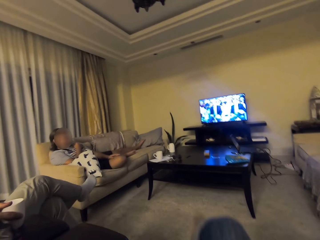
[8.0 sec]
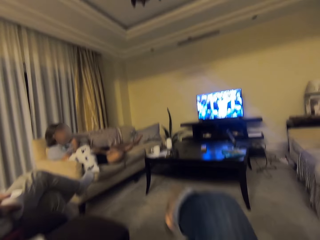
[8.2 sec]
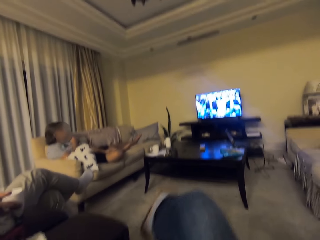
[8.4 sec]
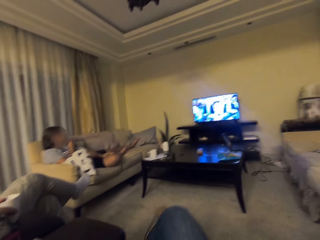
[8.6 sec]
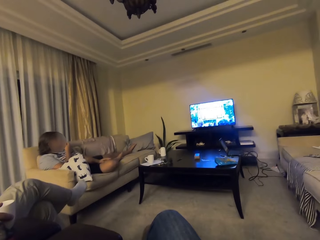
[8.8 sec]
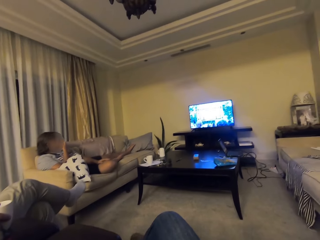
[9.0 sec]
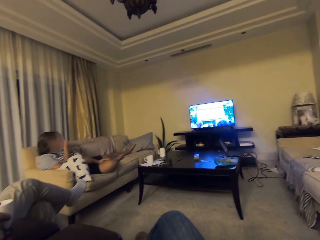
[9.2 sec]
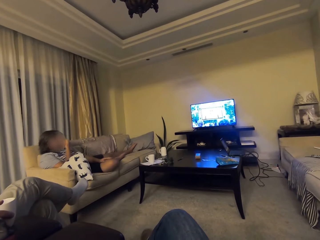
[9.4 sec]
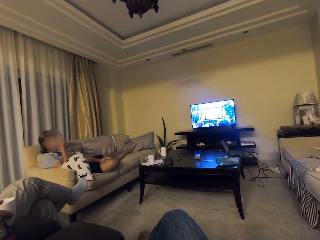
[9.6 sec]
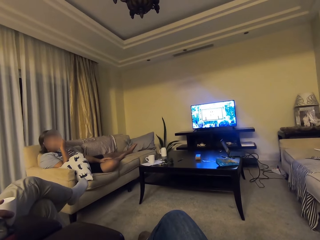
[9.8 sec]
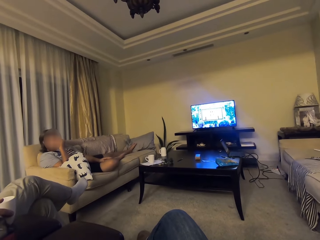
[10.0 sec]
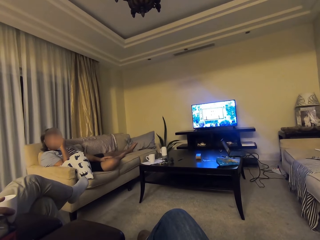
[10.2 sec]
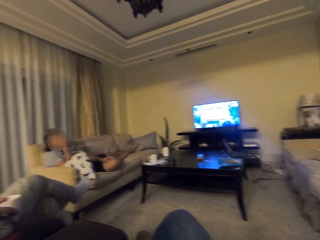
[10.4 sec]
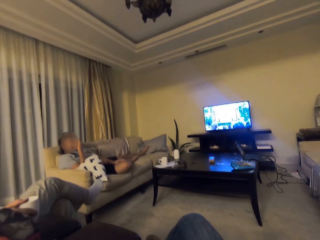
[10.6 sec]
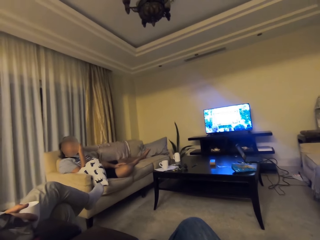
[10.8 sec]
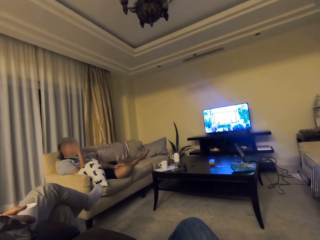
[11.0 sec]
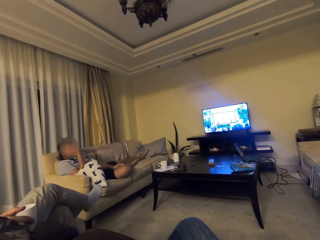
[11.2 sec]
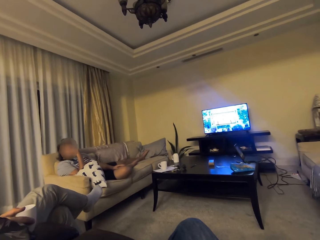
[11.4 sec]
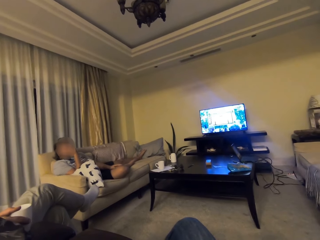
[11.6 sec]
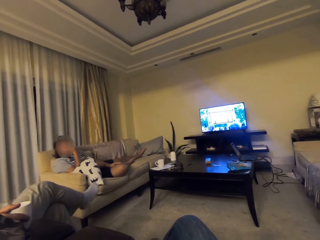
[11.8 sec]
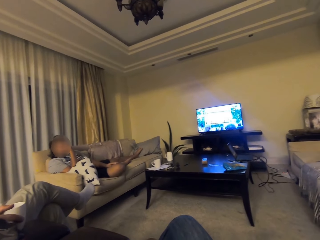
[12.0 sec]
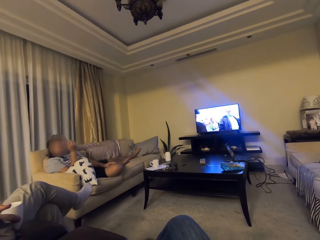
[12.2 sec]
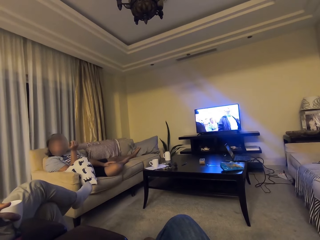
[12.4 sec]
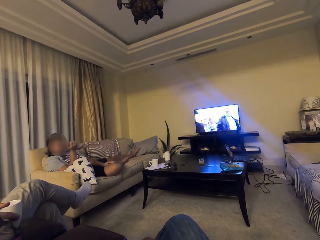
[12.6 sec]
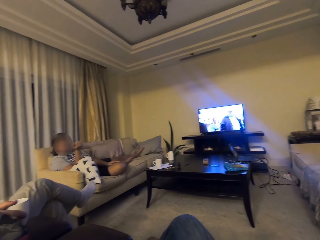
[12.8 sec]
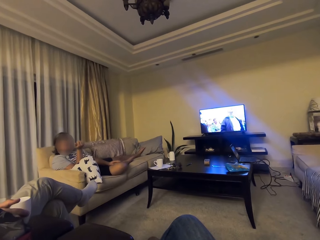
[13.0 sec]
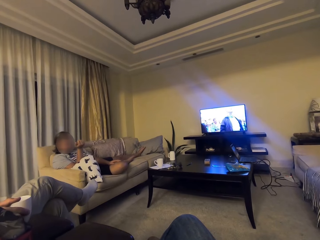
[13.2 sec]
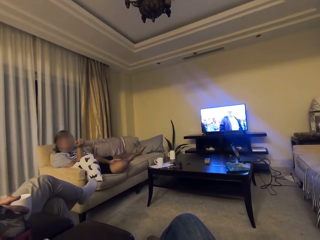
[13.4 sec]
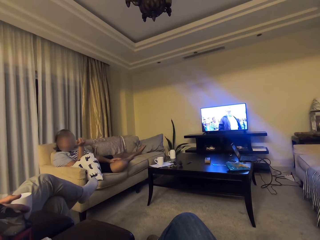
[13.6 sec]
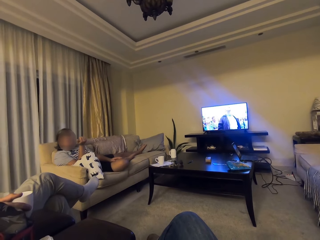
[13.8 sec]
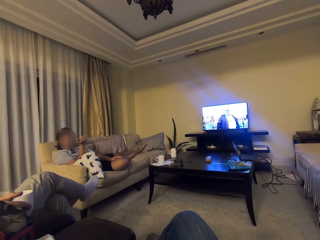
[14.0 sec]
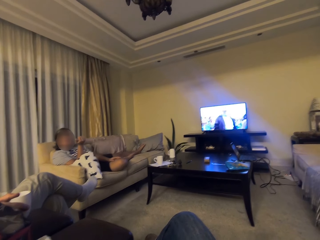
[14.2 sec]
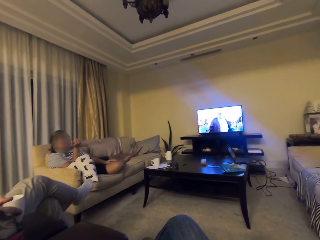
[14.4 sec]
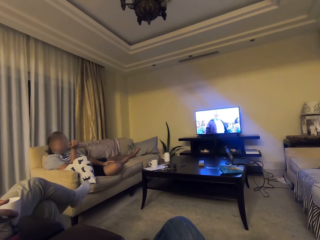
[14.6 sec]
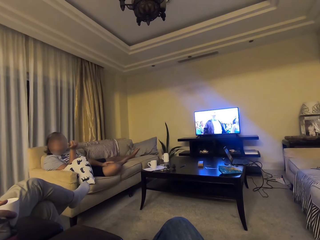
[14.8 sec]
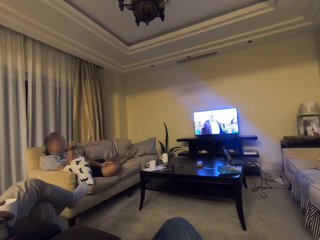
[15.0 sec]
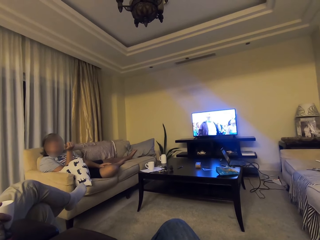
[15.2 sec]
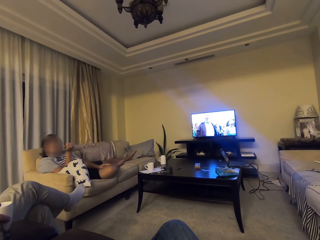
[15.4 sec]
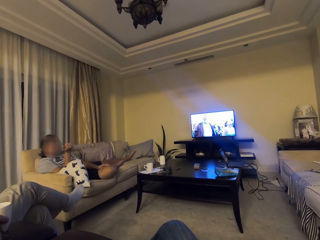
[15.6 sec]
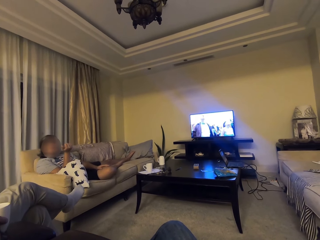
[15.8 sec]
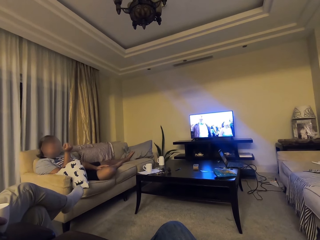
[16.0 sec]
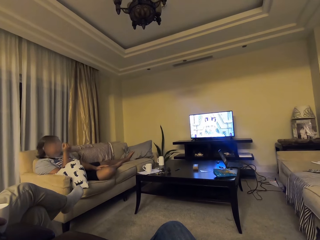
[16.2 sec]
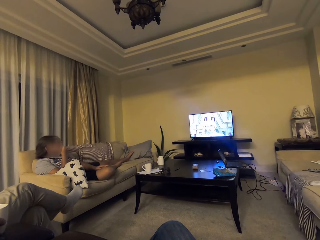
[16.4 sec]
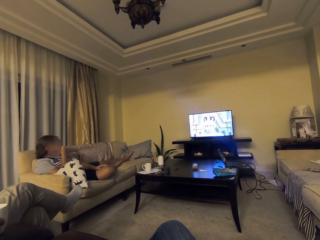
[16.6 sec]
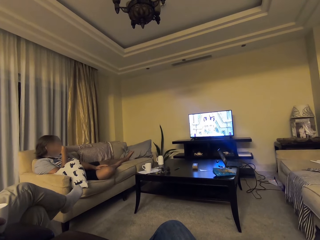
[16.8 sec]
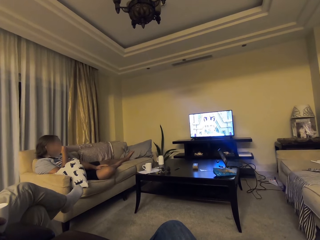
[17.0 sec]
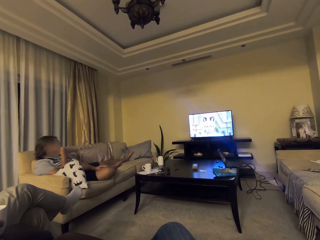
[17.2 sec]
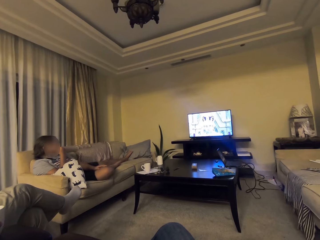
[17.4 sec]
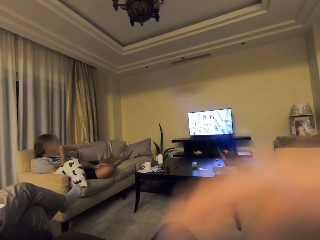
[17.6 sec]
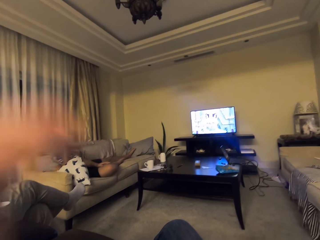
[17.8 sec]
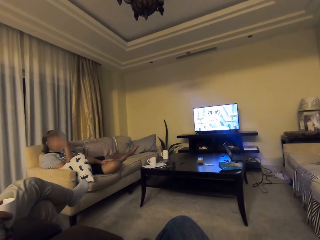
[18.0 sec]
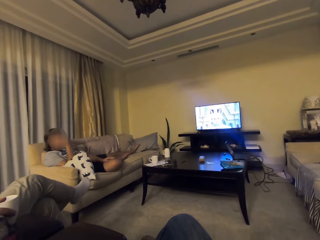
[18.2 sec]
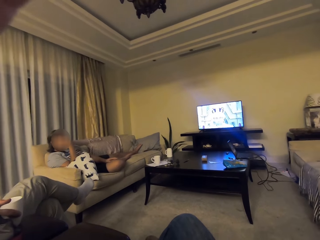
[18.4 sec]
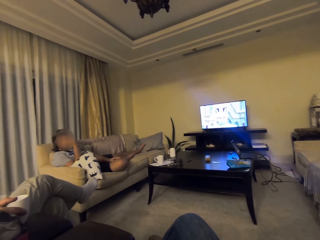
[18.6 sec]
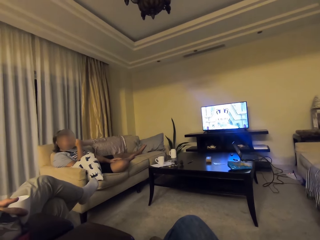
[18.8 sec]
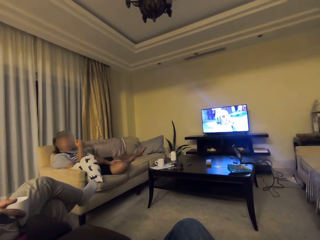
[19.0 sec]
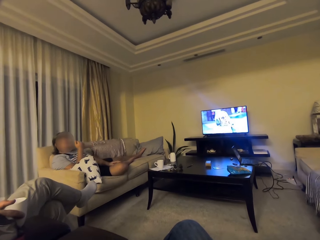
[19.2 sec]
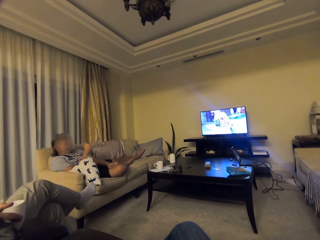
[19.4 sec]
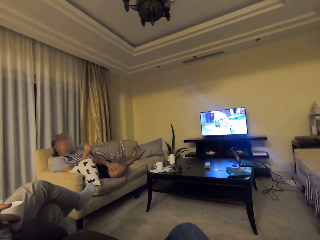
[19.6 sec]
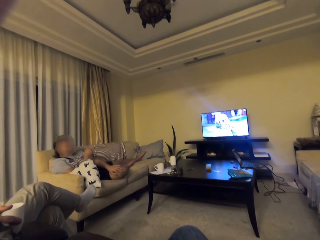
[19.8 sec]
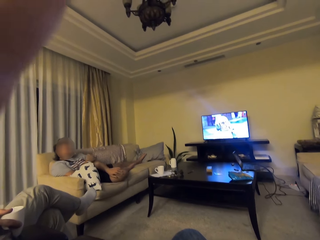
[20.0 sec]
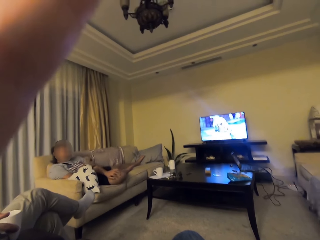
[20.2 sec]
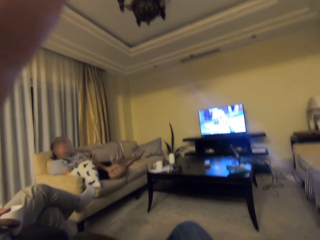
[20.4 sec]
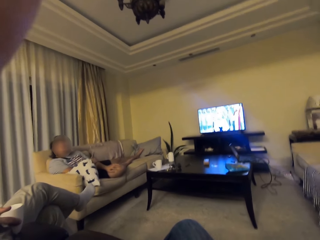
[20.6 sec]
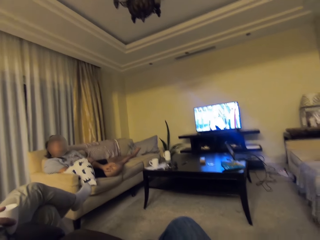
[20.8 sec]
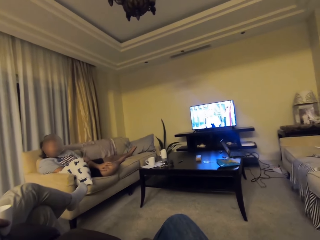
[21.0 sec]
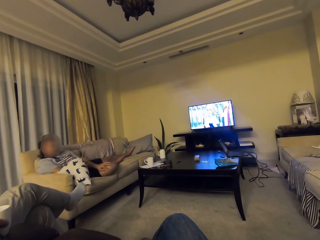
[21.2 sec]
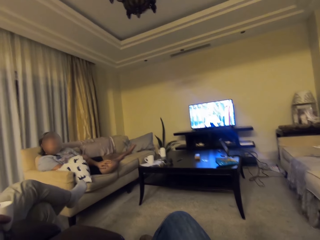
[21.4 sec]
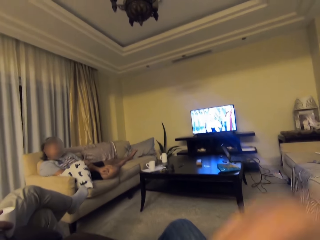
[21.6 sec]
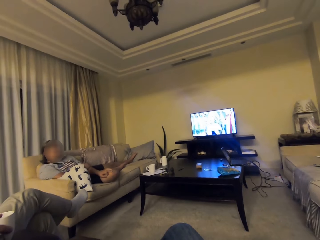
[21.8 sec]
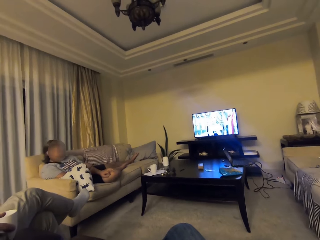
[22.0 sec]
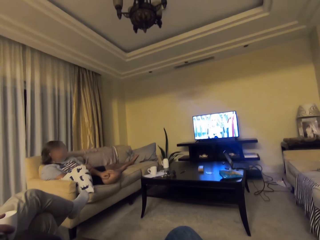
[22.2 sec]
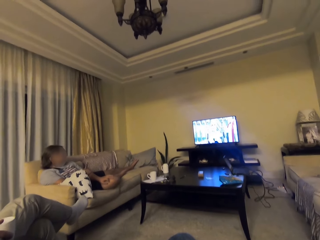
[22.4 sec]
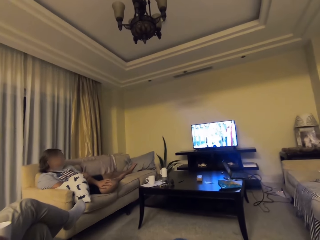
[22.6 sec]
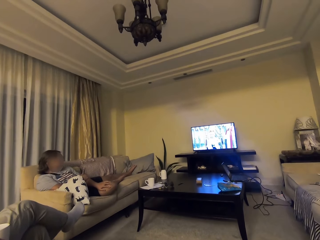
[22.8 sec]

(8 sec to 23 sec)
The camera wearer sits on the chair. They talk to a man. The man talks to the camera wearer. The camera wearer watches the television. They adjust the camera.

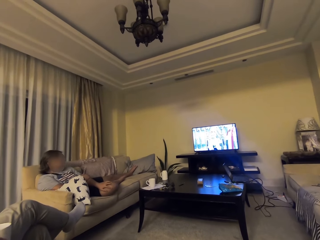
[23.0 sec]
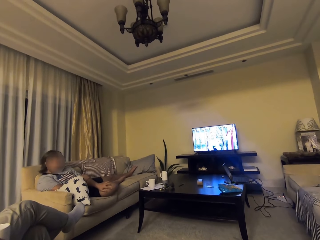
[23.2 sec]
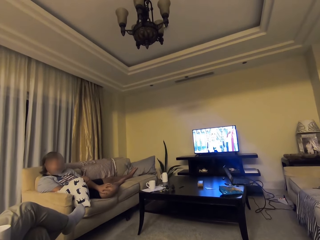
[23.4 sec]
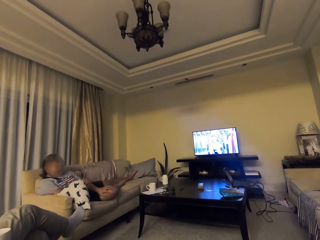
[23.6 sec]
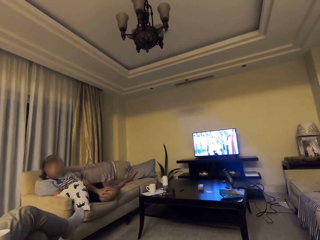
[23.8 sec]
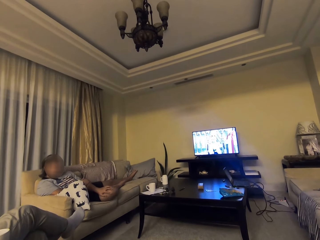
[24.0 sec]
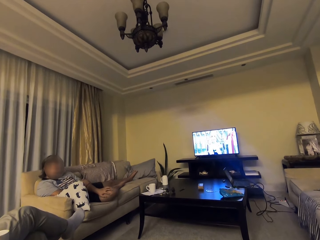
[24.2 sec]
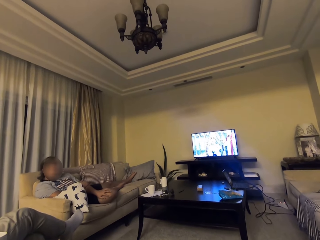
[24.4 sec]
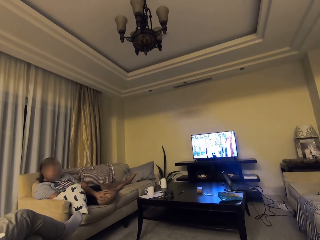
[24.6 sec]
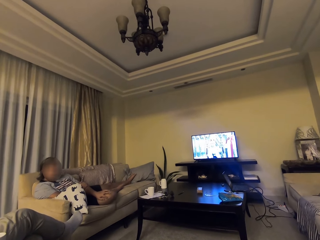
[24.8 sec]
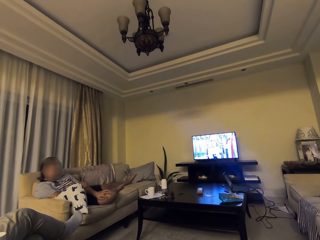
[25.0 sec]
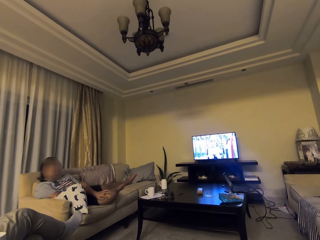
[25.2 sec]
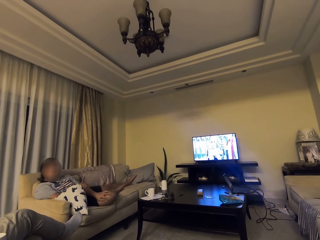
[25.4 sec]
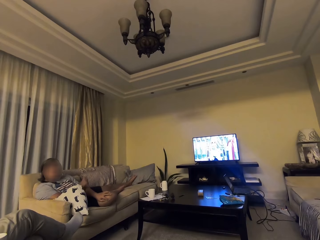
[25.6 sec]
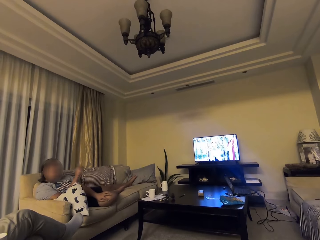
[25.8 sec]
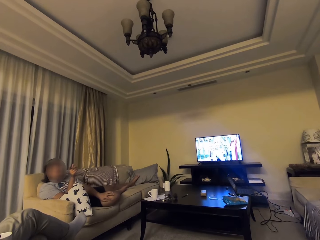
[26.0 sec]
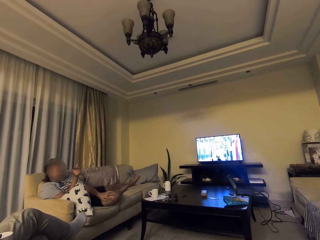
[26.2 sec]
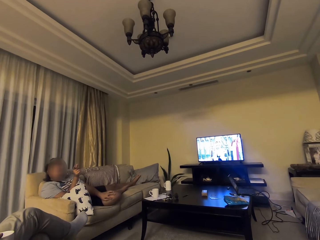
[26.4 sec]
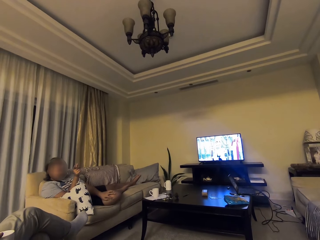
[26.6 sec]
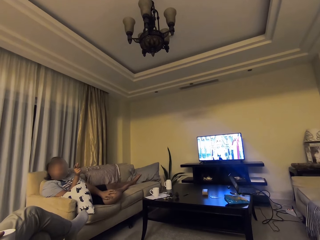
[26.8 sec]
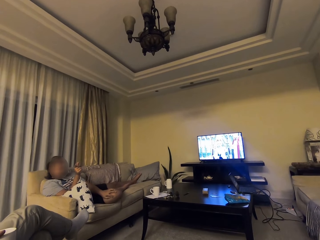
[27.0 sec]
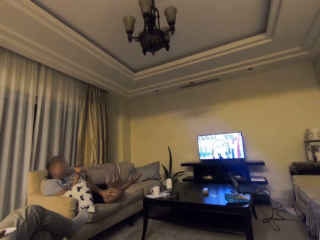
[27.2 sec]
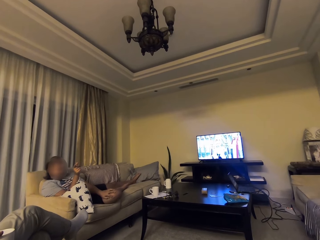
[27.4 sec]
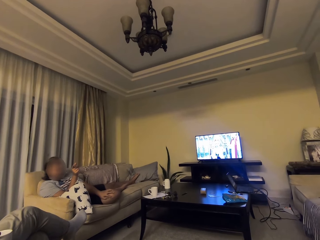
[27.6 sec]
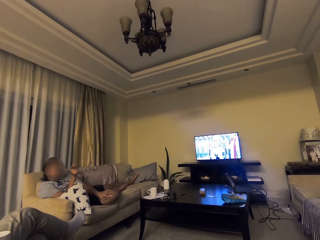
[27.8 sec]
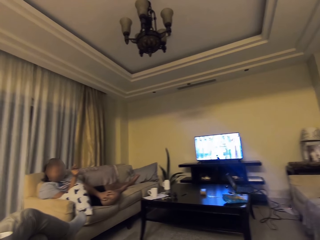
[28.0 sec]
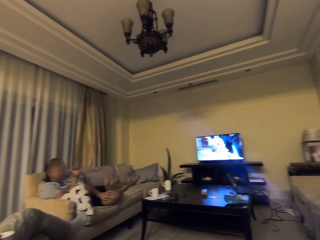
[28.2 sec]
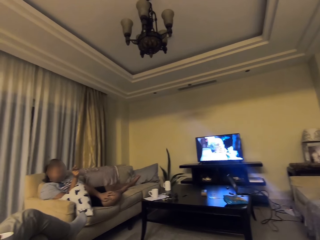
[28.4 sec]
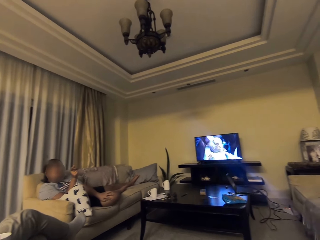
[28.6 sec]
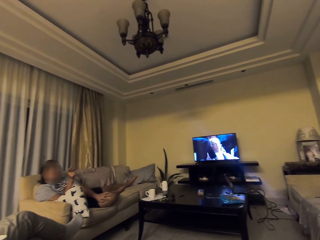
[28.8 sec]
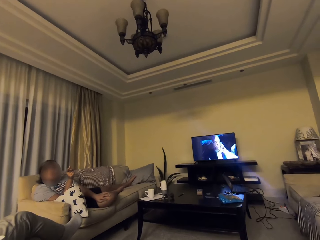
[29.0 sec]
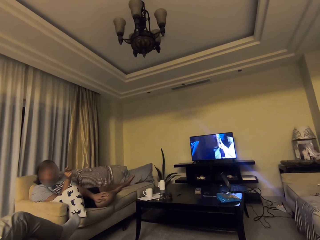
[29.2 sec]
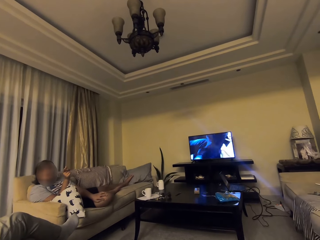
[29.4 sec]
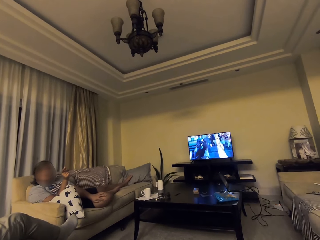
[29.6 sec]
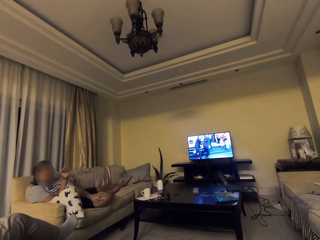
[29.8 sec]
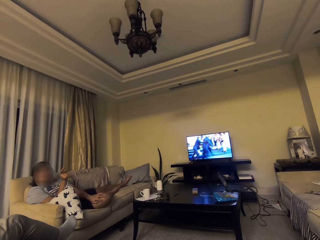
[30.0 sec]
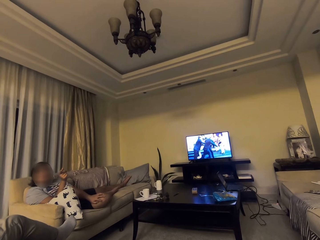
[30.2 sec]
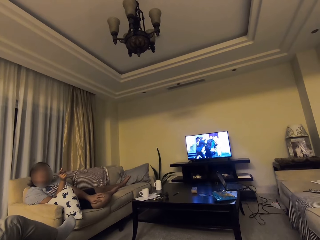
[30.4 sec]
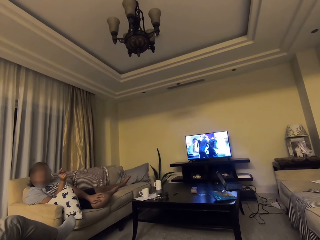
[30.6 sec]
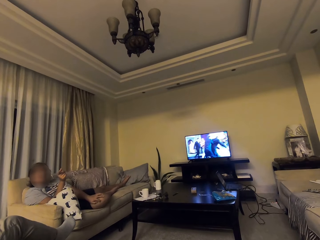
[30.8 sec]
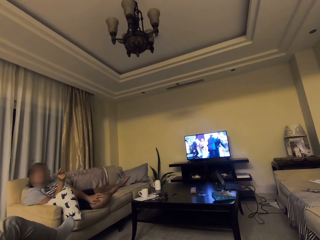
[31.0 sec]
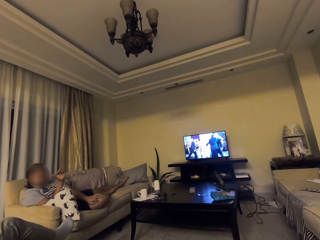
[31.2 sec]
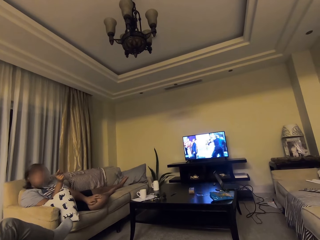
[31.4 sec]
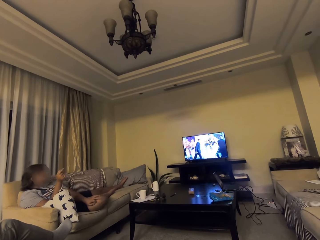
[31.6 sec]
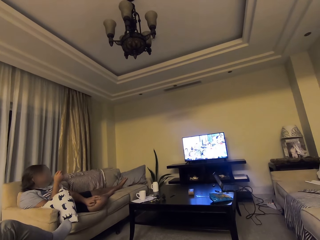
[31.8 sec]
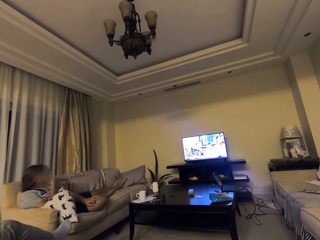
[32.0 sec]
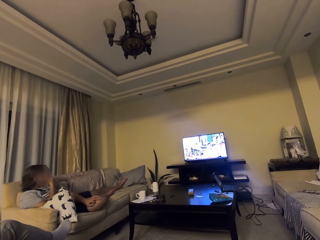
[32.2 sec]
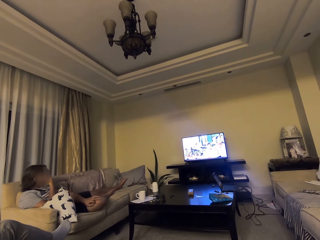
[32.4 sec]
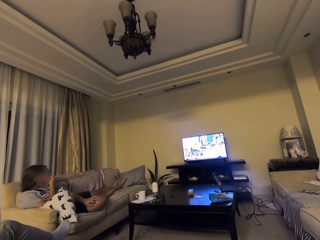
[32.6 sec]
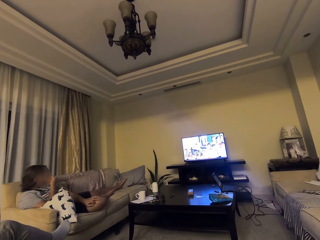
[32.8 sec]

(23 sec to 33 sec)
A man talks to the camera wearer. The camera wearer looks at the screen.
